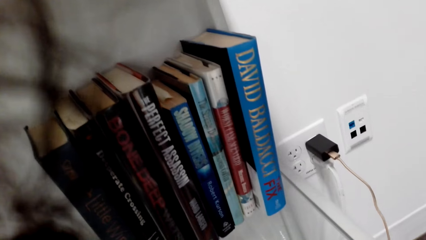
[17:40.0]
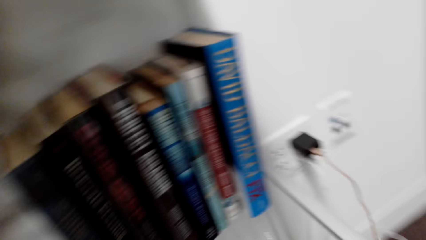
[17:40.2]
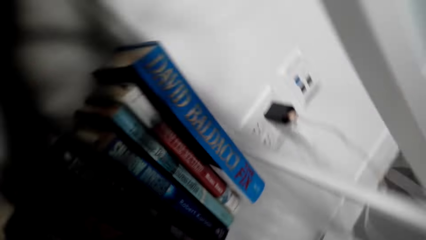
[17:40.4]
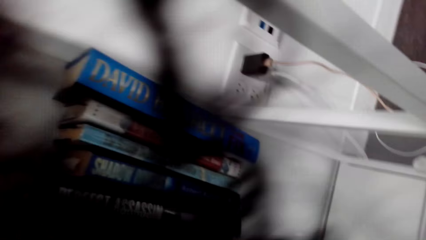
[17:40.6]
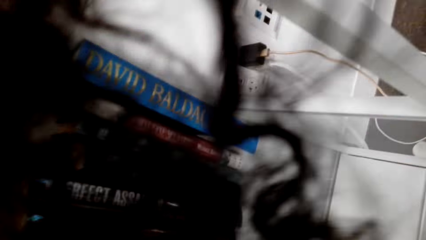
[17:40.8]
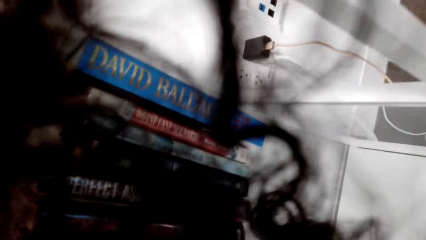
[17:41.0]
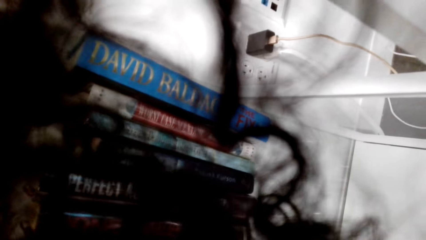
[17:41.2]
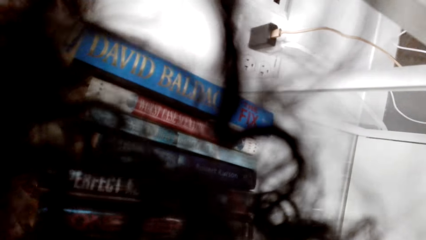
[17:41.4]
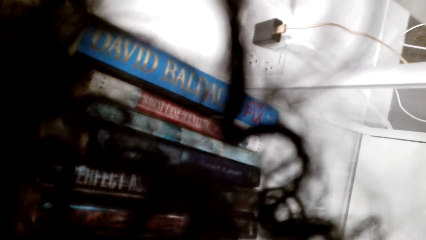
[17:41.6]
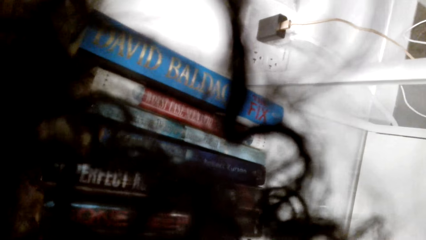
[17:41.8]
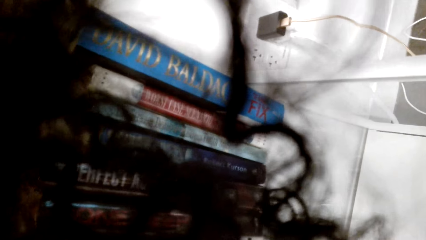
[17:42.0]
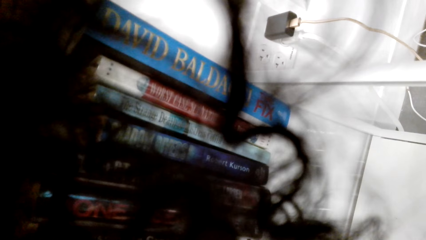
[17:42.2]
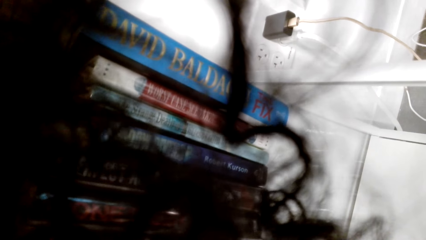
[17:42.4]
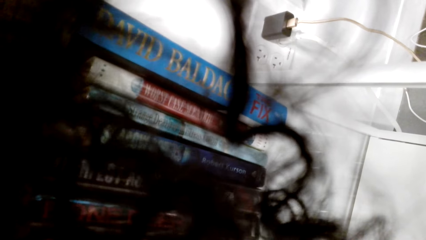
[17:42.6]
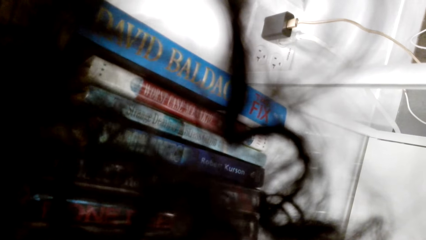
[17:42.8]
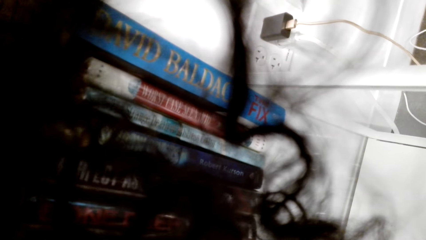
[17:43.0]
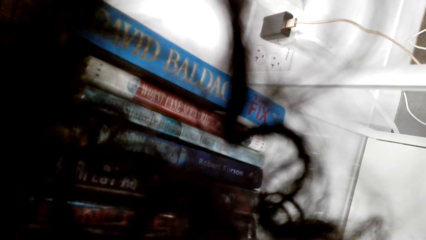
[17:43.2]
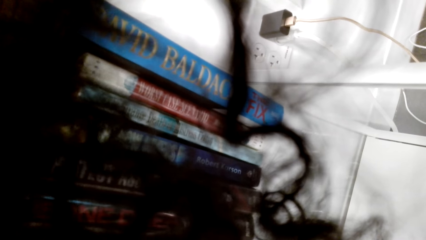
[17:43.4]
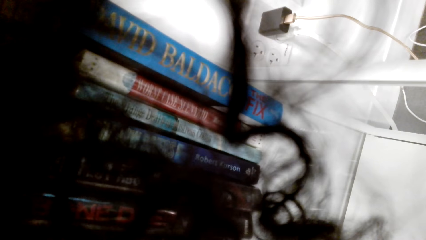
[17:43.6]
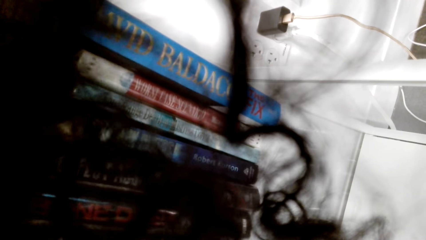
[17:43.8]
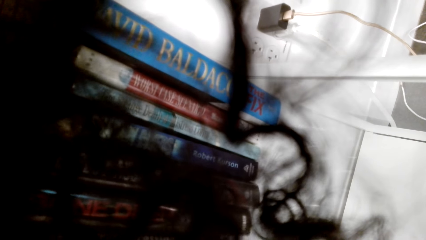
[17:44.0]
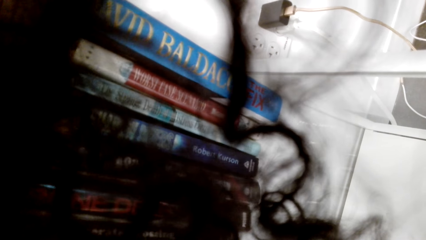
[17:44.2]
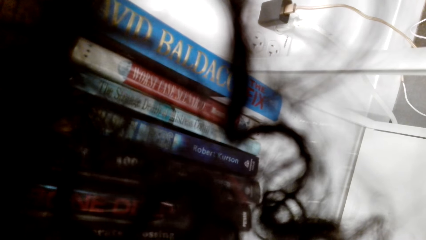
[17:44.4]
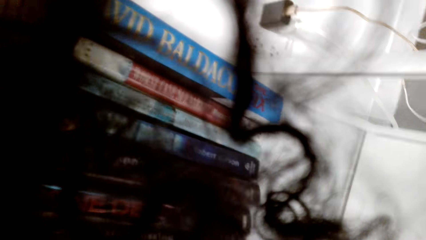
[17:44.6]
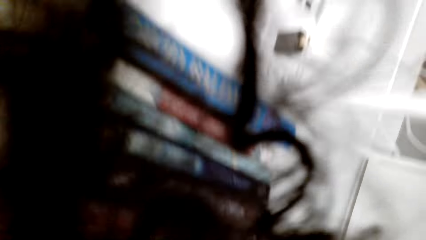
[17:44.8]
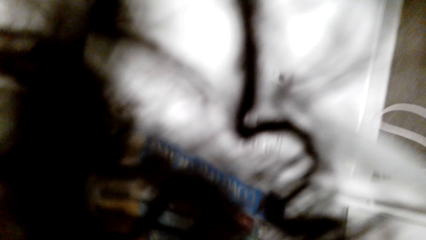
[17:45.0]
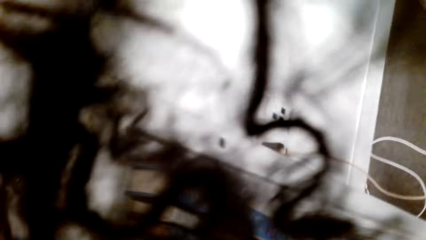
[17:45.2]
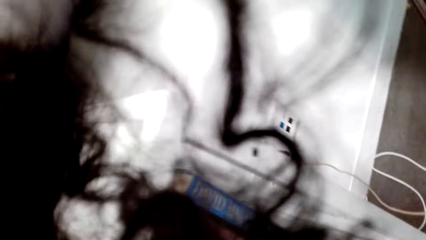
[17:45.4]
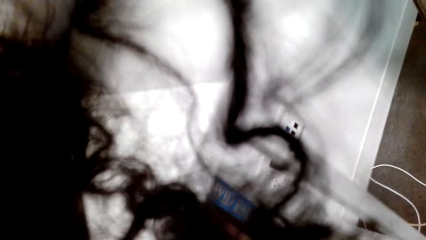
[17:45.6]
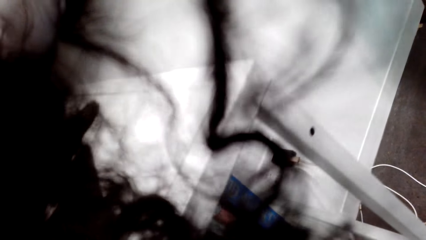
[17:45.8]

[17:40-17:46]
The camera wearer looks in the cabinet.

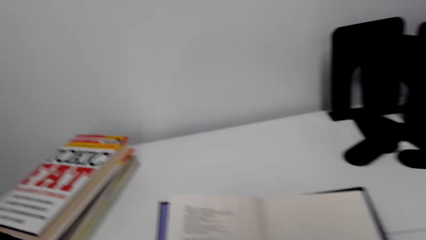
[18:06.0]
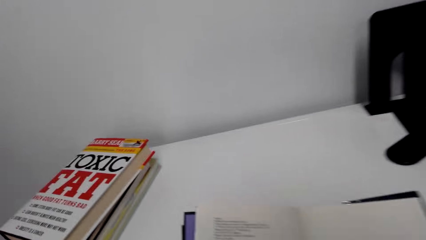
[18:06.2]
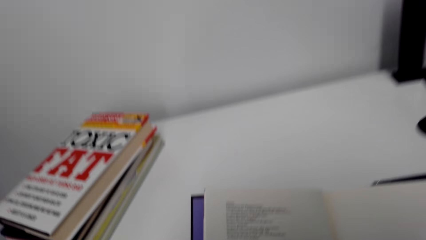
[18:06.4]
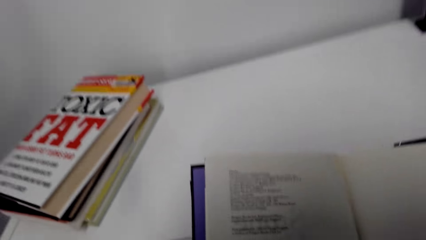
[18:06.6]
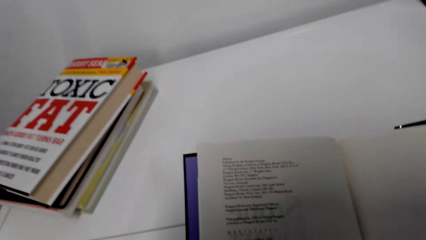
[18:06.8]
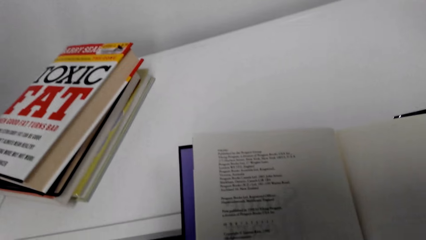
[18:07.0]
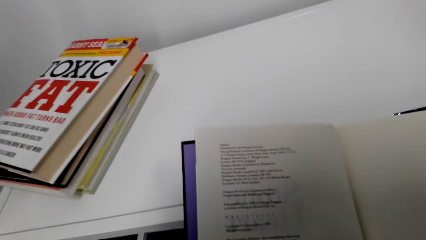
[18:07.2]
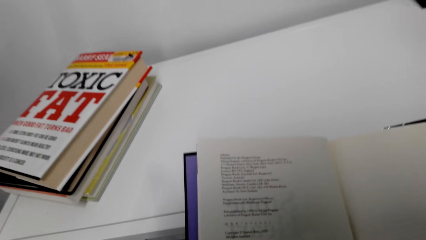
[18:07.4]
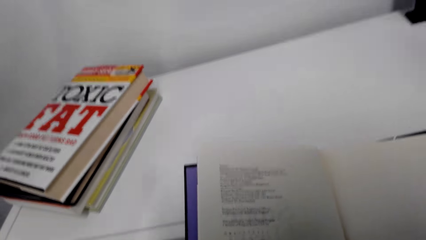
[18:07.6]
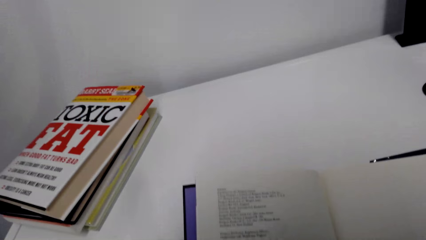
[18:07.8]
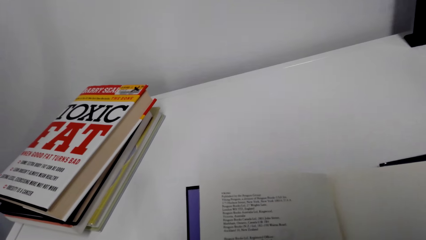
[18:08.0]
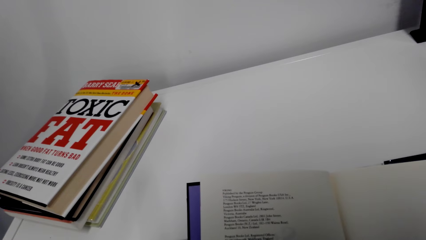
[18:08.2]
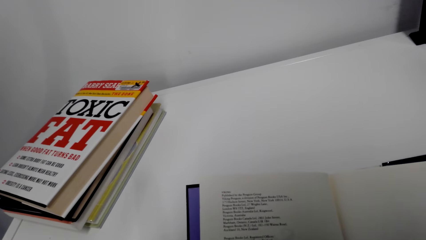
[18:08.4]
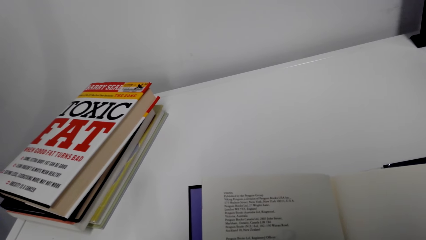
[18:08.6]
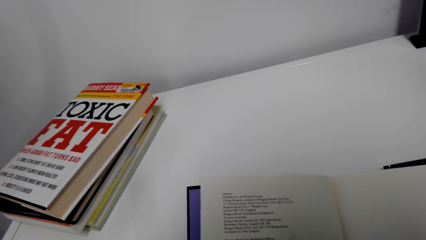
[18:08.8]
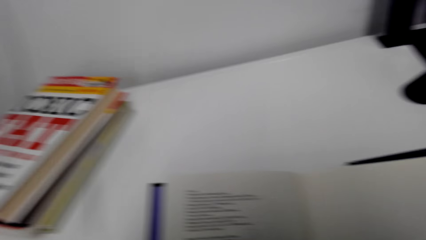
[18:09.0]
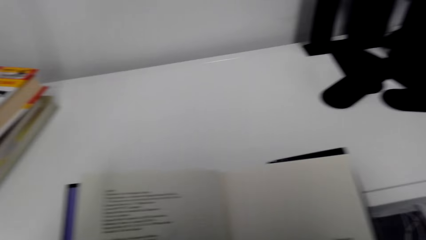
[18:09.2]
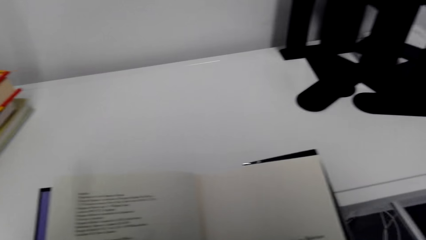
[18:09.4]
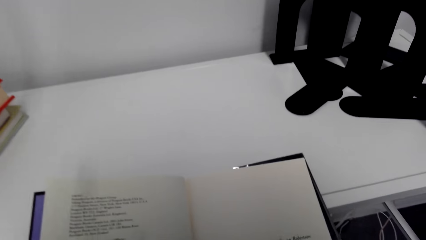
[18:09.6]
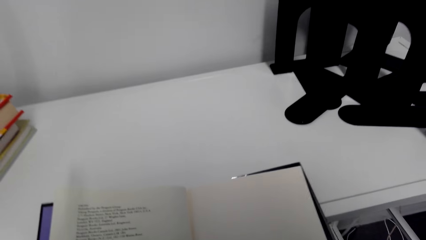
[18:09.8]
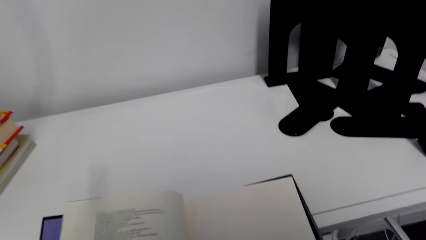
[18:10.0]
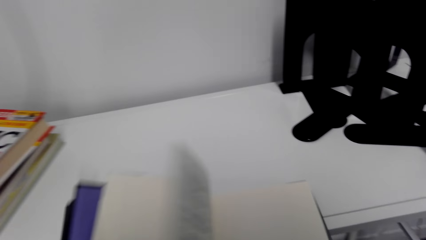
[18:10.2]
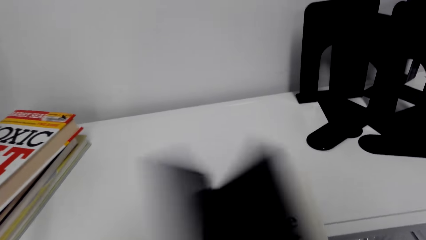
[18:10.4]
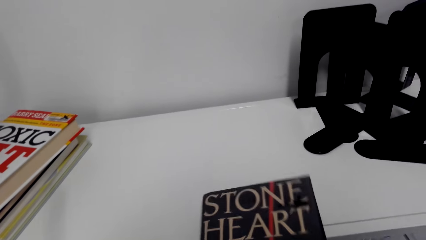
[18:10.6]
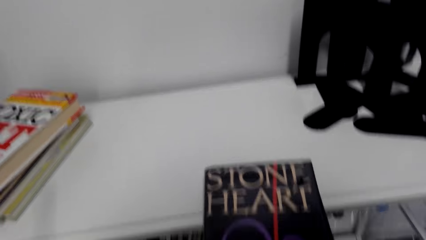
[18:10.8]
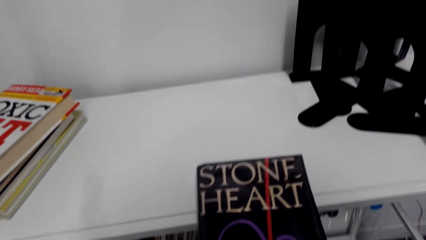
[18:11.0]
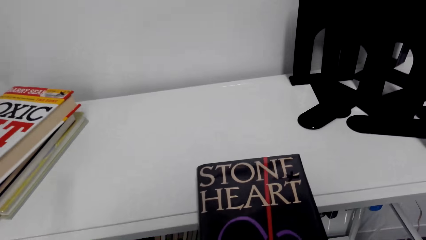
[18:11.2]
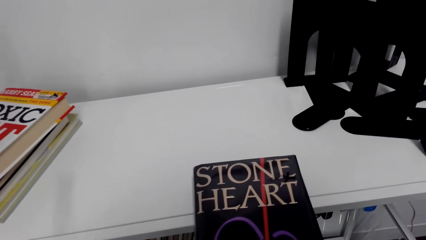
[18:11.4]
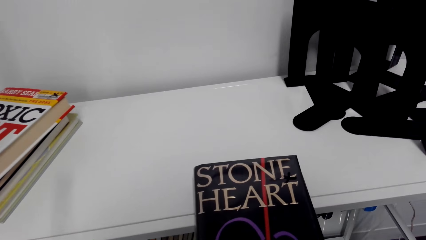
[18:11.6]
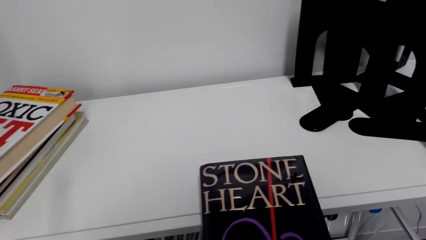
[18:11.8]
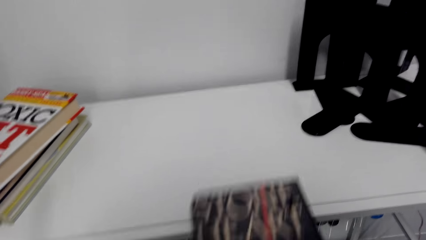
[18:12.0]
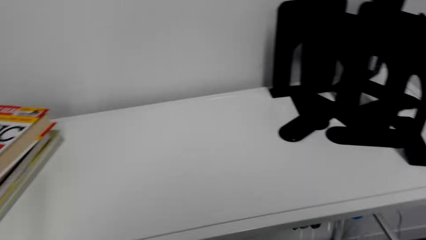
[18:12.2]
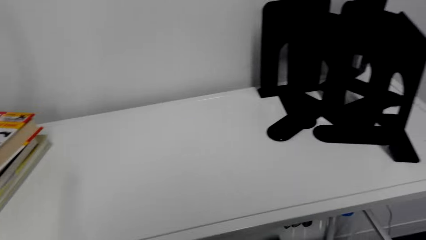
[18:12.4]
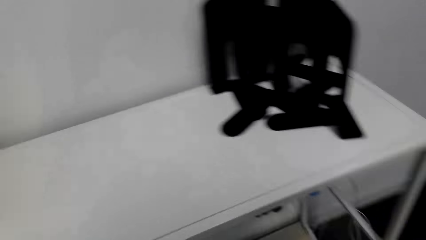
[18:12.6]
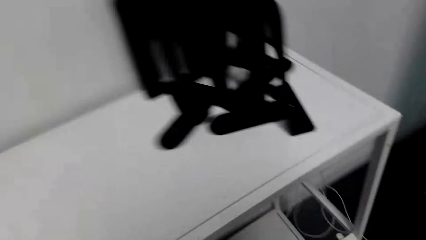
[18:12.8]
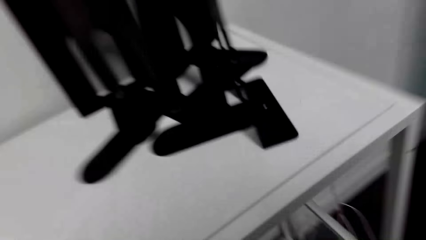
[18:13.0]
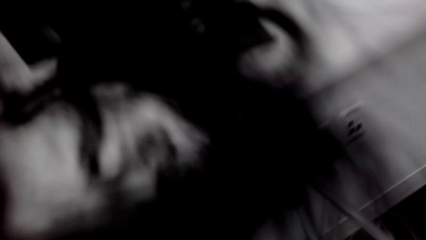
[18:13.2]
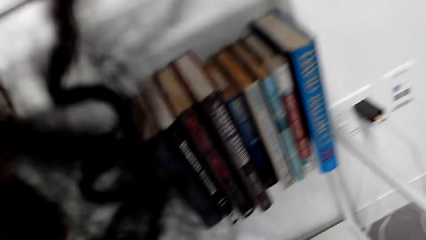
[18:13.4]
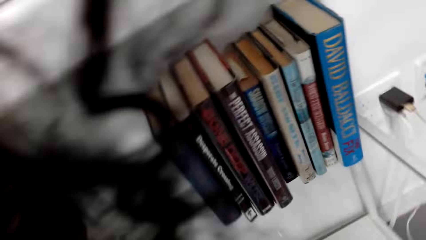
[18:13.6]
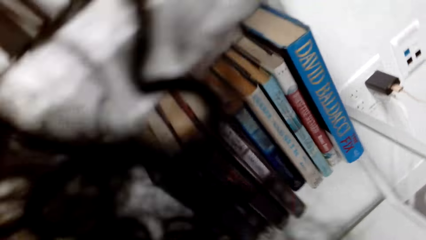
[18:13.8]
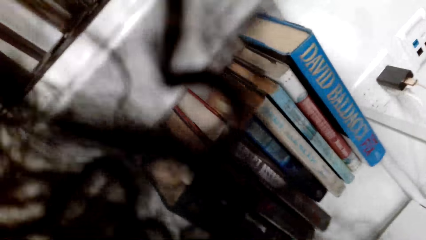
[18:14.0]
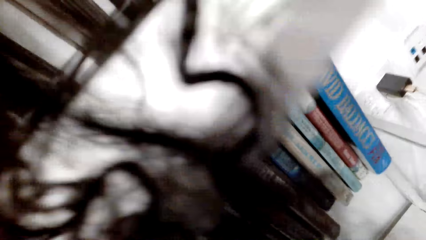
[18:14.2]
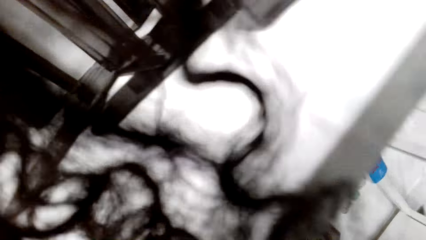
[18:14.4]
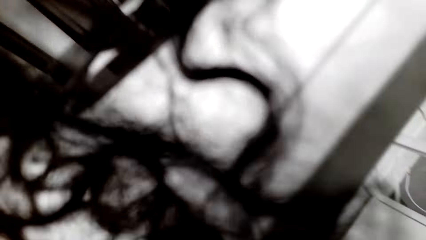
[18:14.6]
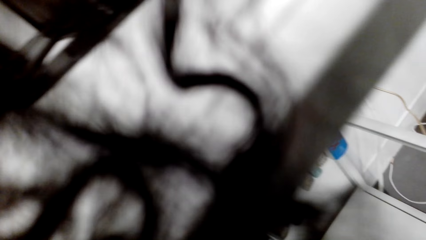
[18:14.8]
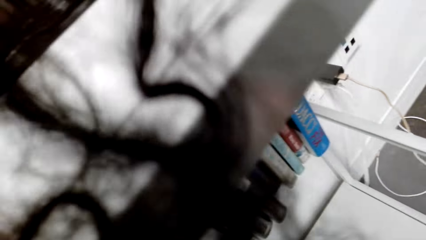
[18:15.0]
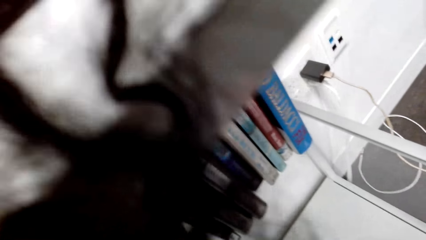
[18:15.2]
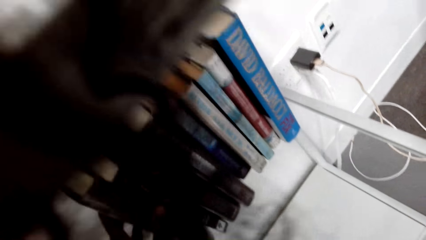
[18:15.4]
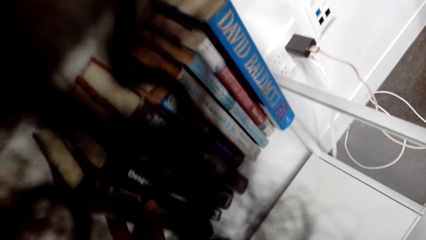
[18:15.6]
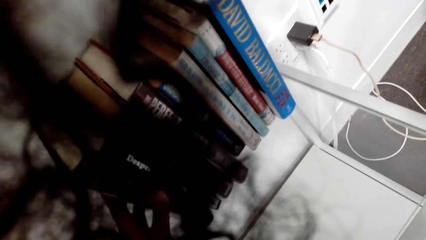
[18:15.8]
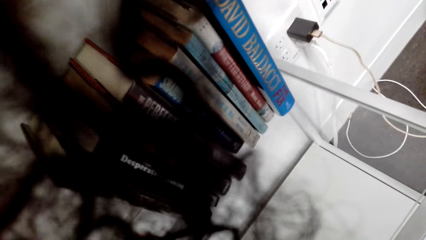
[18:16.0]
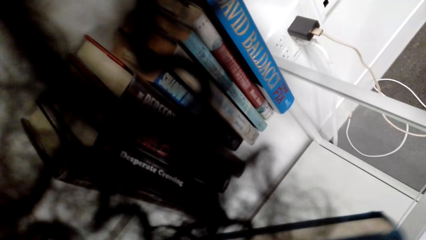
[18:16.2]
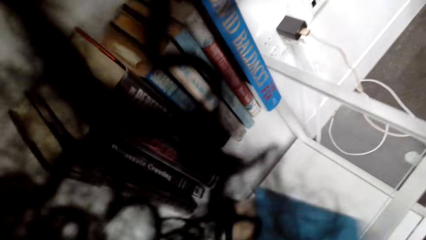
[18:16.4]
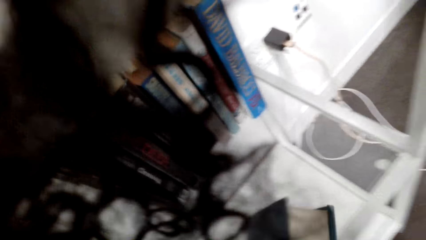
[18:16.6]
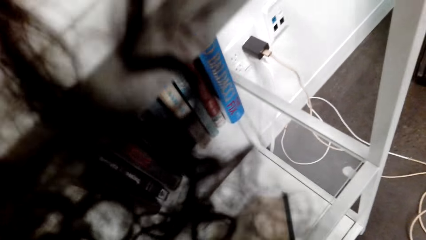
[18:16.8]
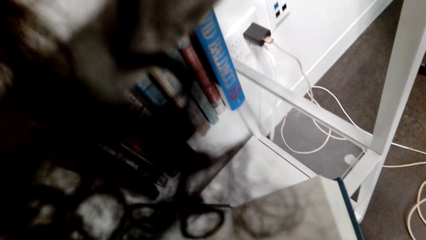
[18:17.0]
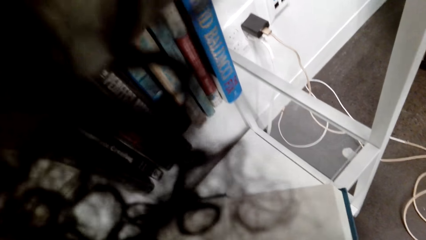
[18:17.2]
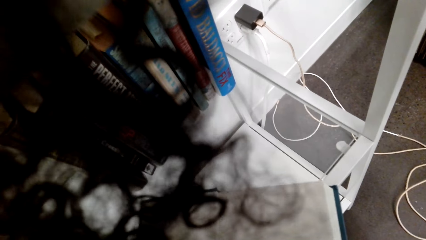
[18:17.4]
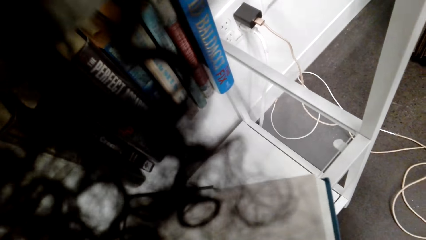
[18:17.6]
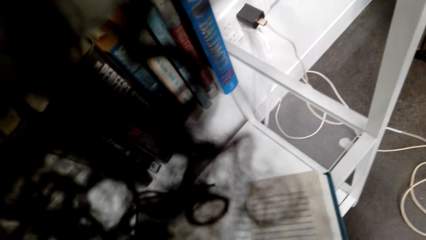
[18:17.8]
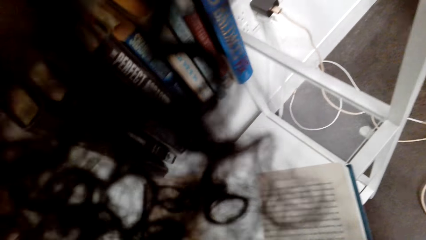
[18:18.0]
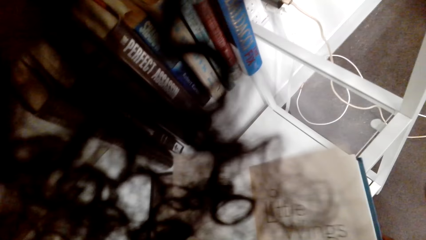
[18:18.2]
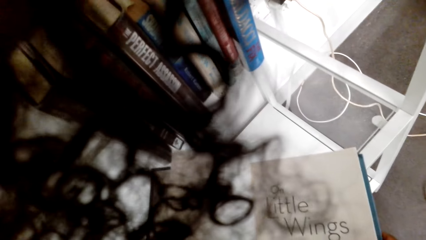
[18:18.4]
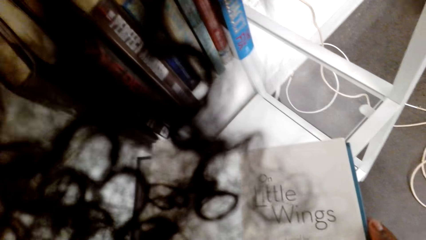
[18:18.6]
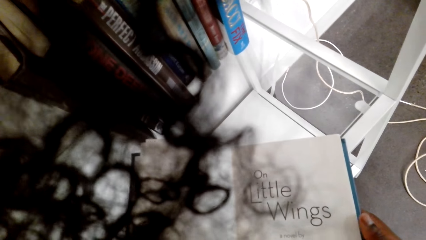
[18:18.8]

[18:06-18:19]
The camera wearer reads the novel. They close the book with the left hand. They read the cover page of the novel. They hold the book with both hands. They look around. They arrange the novels in the cabinet. They put a book on the shelf. They turn the pages.
